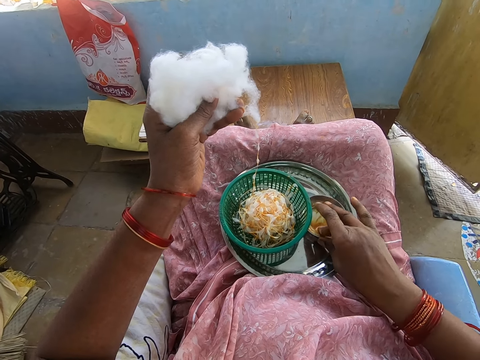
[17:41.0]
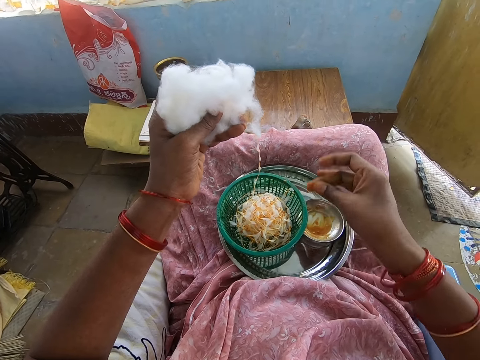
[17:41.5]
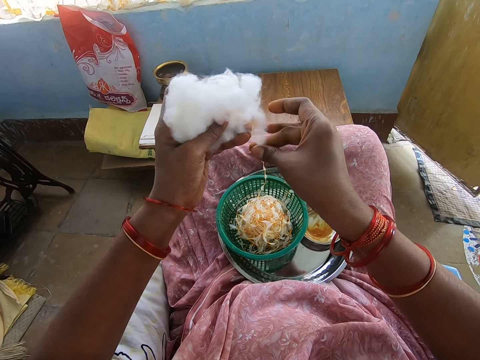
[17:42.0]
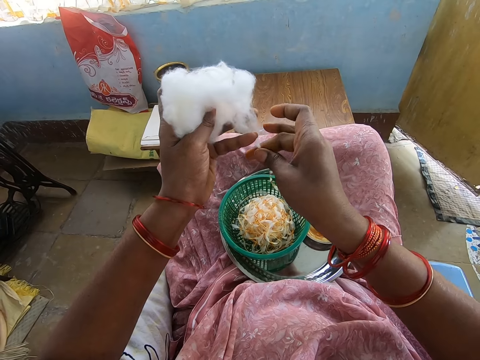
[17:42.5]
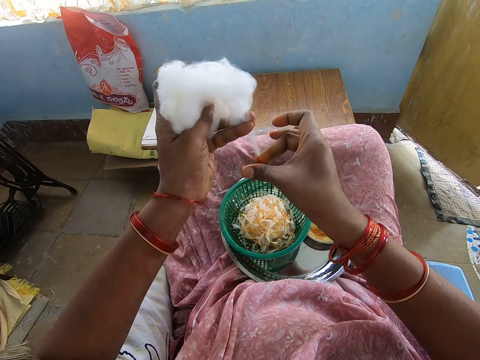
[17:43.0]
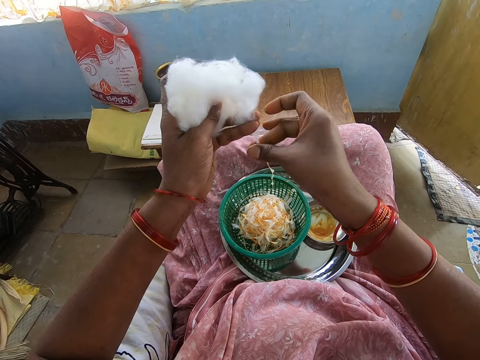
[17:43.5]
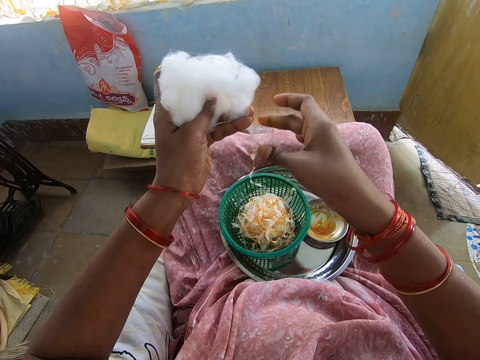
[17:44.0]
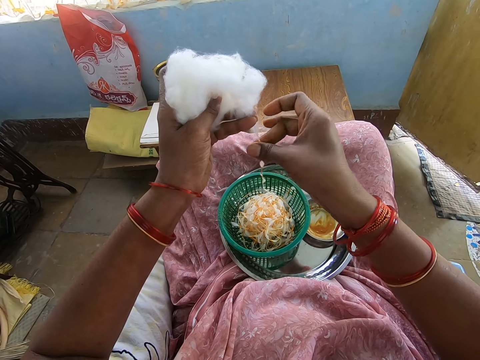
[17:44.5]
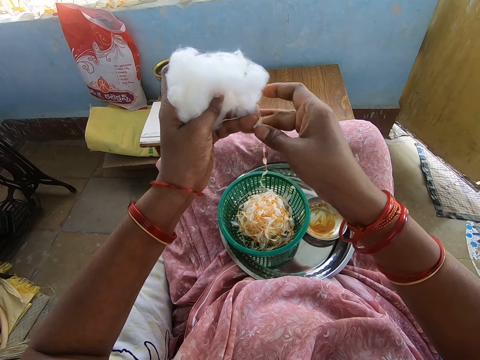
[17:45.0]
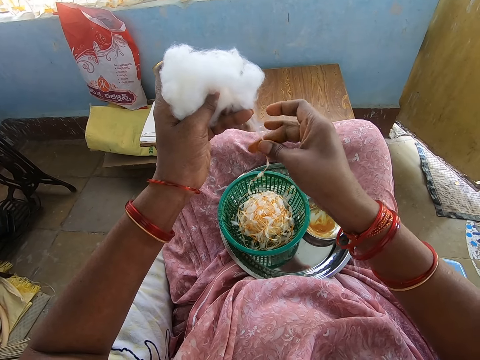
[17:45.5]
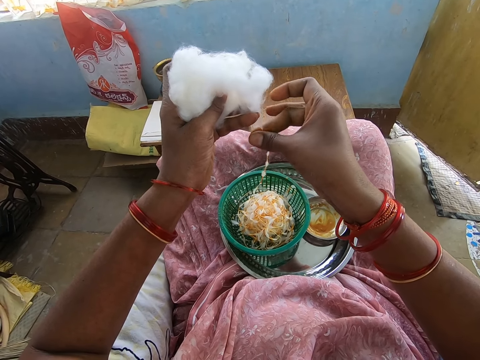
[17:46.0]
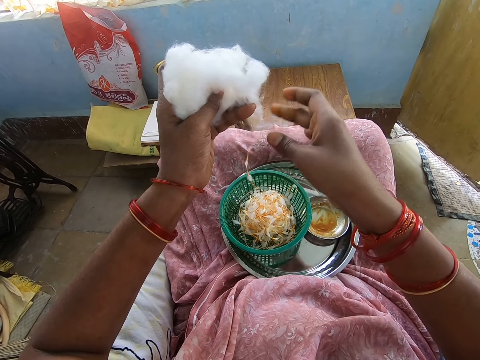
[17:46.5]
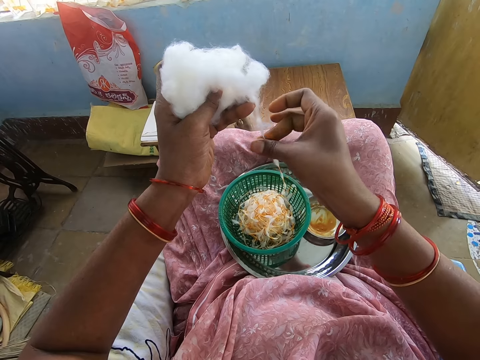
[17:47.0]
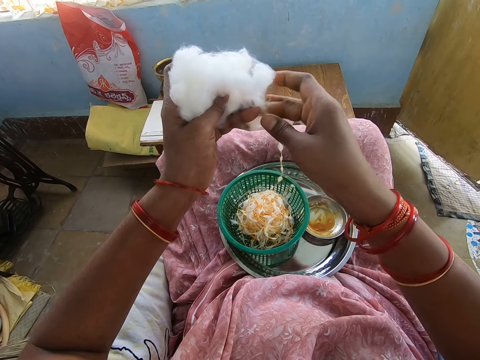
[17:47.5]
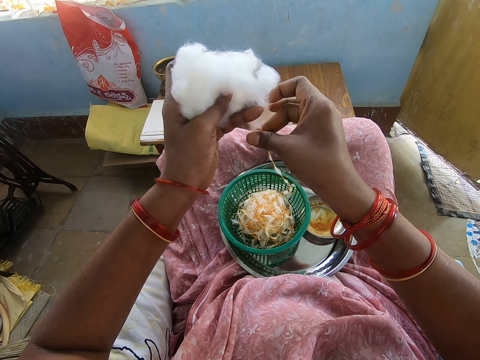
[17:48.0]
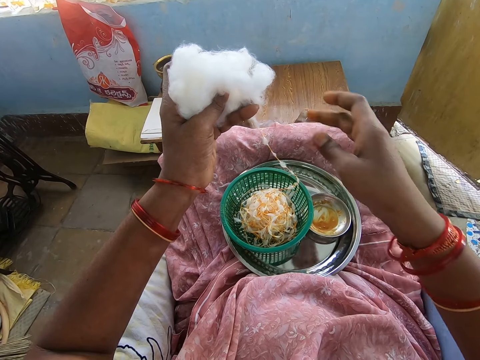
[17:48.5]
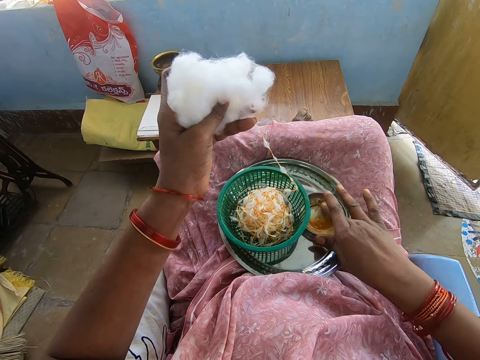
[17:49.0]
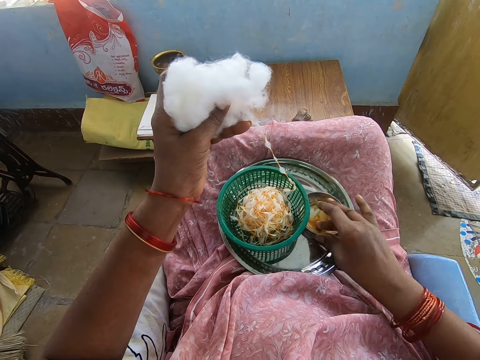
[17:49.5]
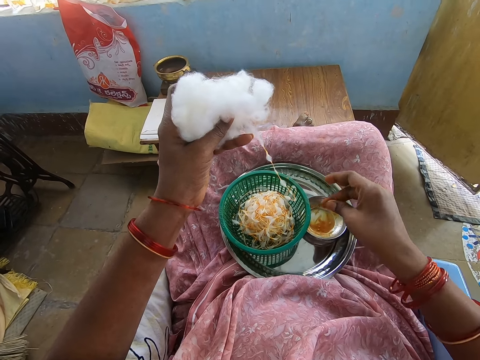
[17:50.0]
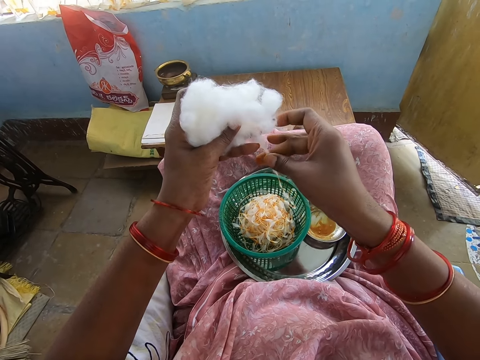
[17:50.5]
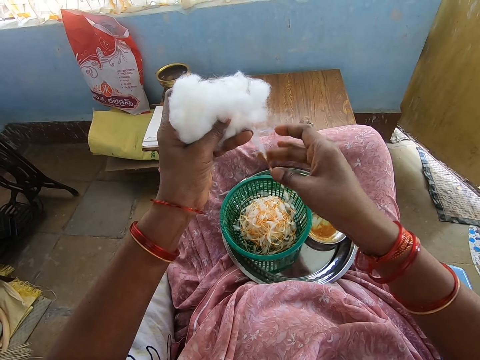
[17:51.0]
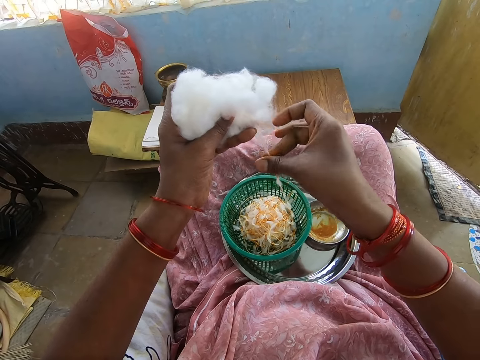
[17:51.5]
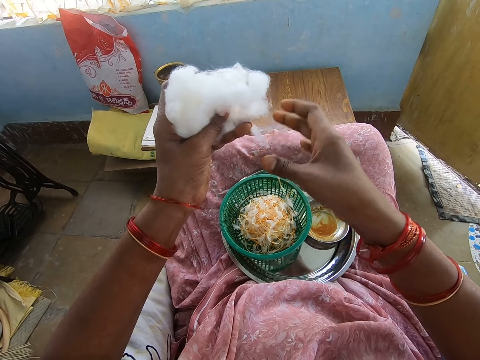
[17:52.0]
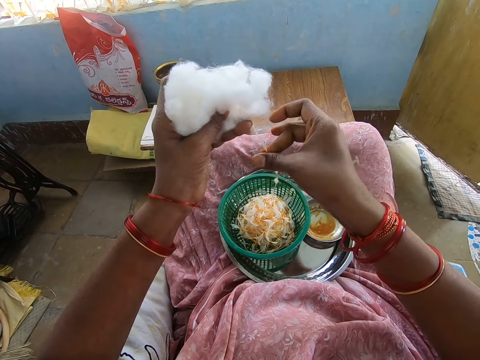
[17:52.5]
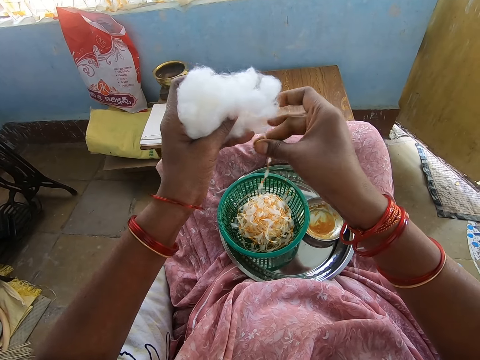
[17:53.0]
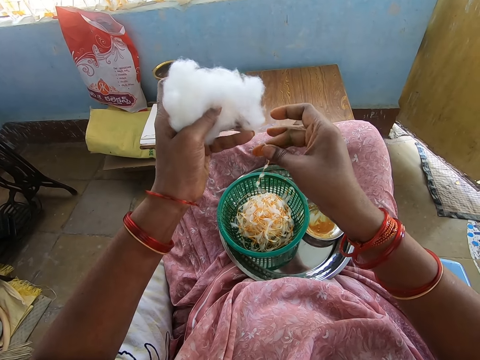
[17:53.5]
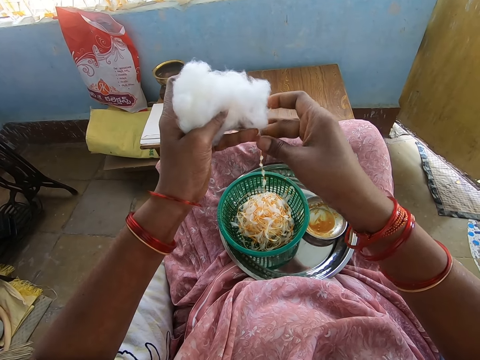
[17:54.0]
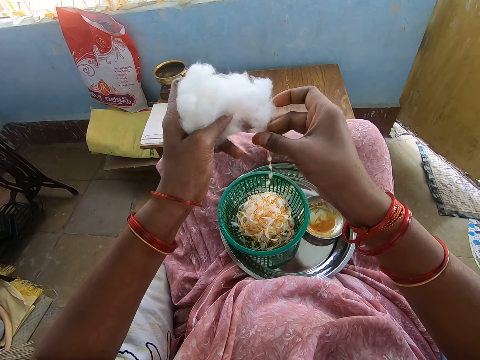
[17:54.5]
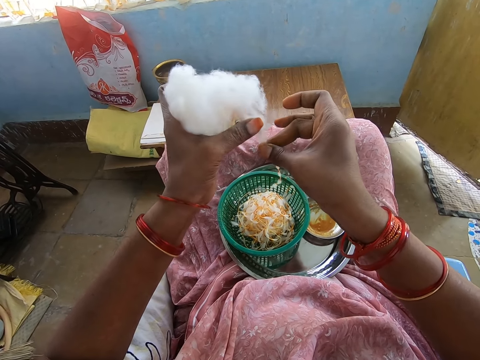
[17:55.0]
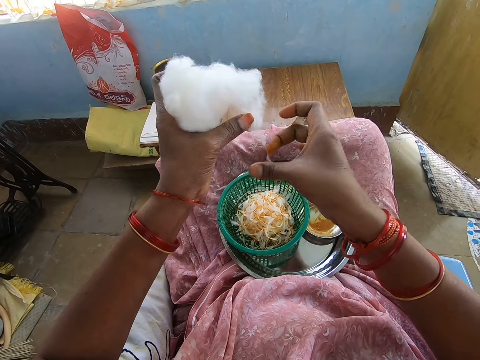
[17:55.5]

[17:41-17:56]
The camera wearer takes honey from the plate of honey on the tray with her right middle finger. She touches the oil. She rubs her right middle finger with her right thumb. She twists out the cotton ball in her left hand with the honey in her right hand. She takes honey from the plate of honey on the tray with her right middle finger. She touches the oil. She rubs her right middle finger with her right thumb. She twists out the cotton ball in her left hand with the honey in her right hand.

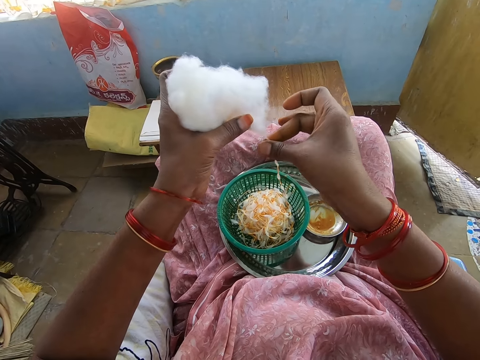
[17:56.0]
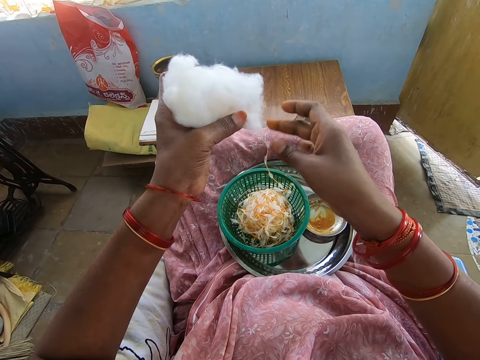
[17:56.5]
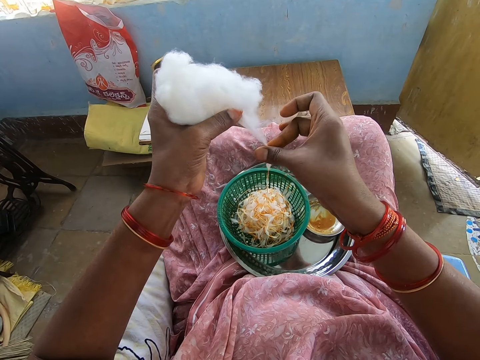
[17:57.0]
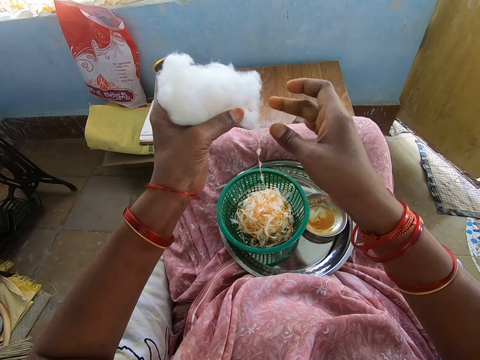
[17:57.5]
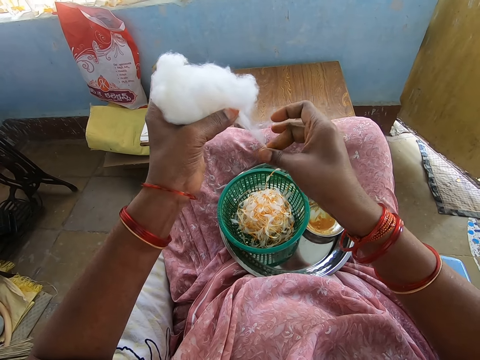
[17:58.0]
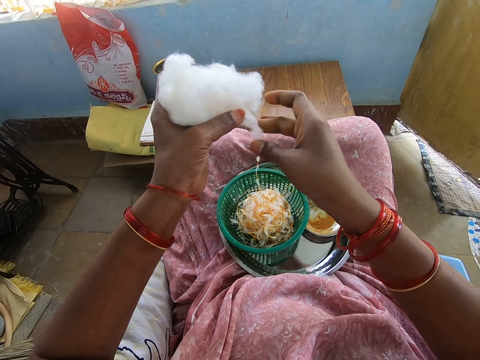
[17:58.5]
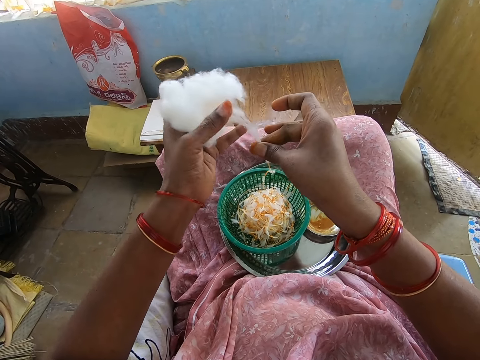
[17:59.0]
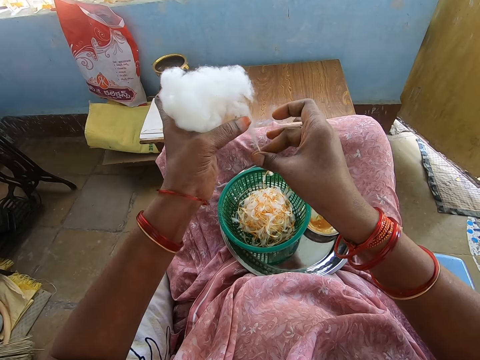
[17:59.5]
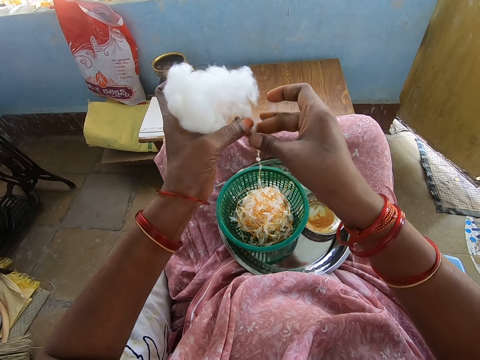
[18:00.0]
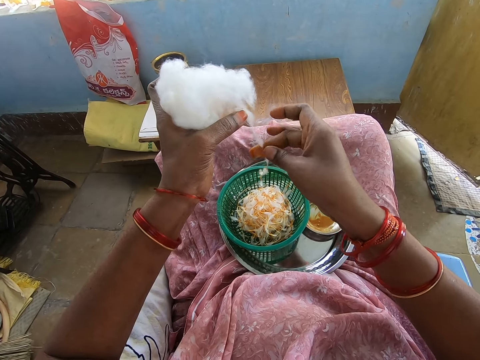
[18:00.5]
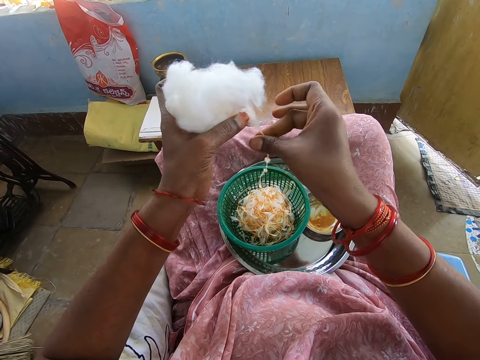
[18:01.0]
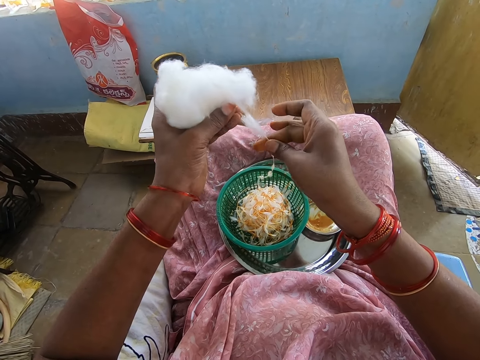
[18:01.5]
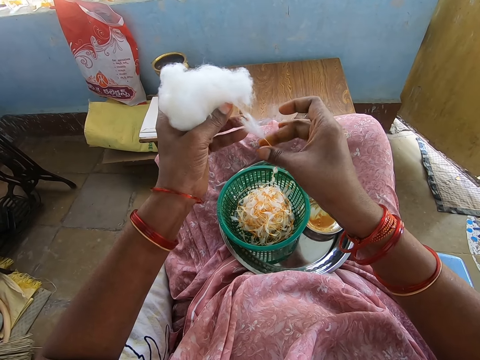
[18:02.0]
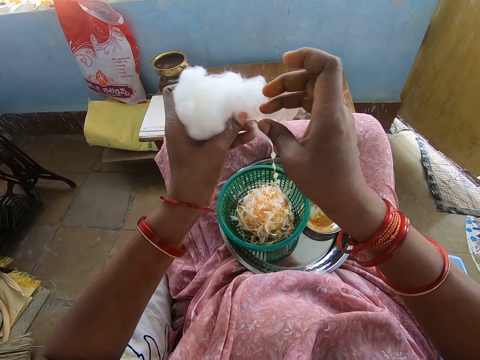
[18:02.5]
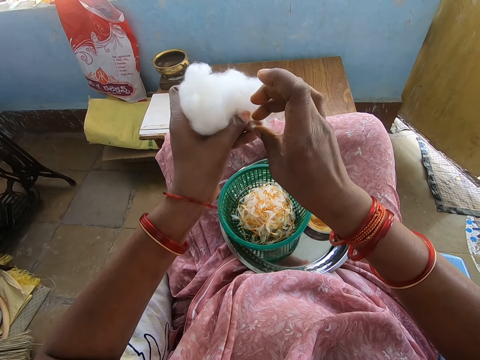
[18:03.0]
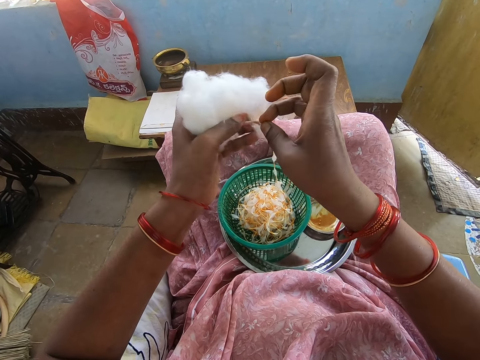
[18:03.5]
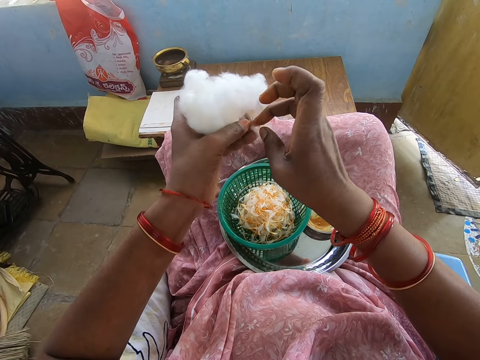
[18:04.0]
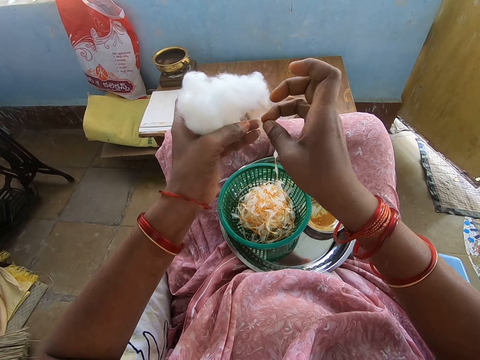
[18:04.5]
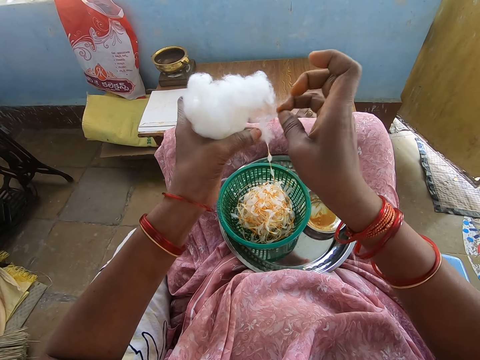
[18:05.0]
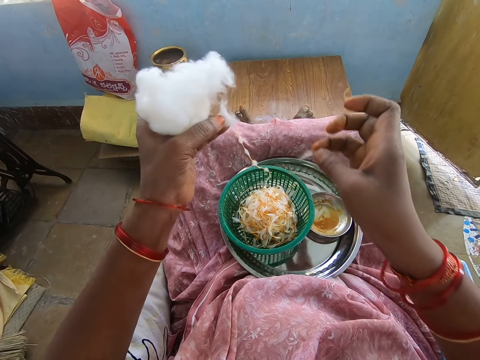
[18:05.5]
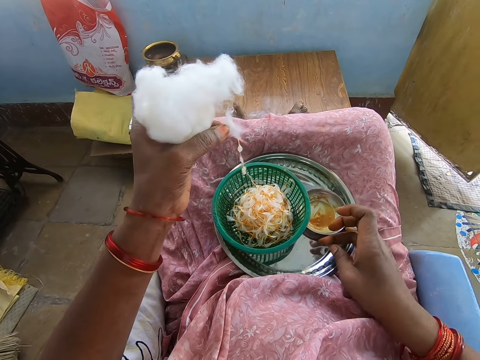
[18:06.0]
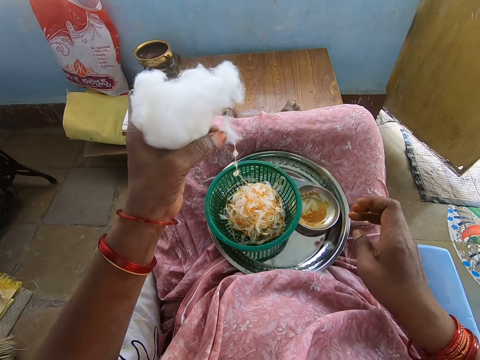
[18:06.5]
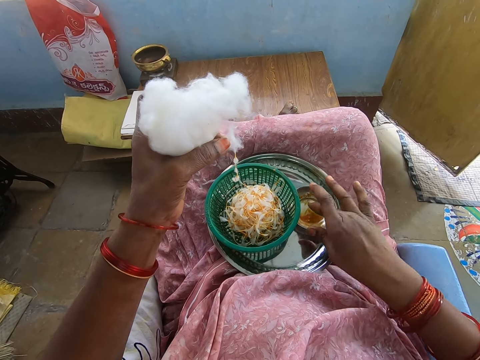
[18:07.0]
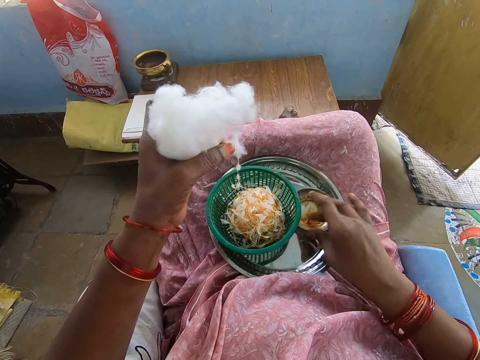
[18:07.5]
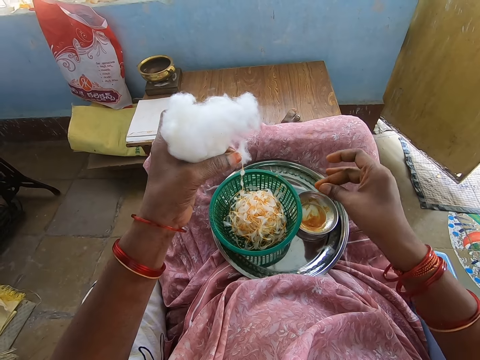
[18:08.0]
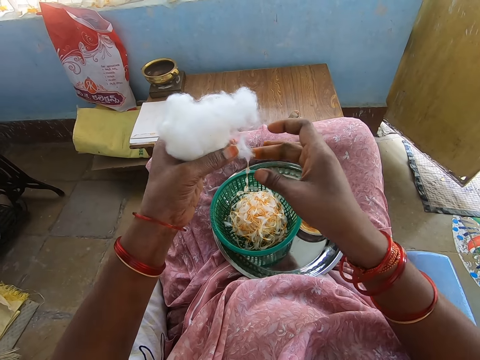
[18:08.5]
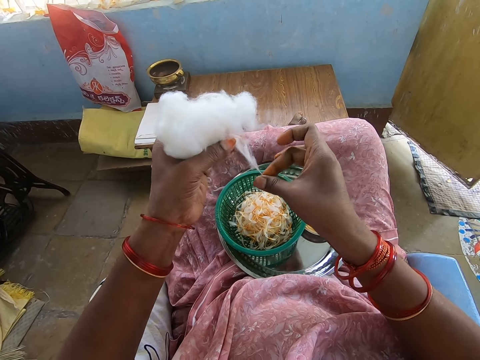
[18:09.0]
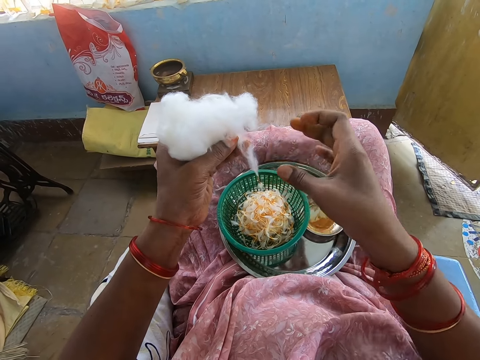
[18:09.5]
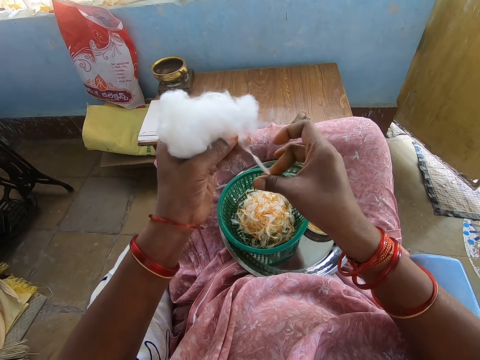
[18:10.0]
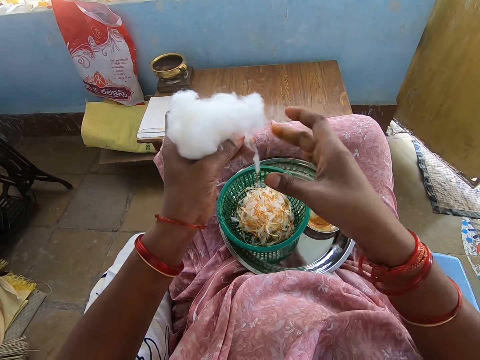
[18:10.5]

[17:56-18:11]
The camera wearer removes a piece of cotton ball from the cotton ball in her left hand with her right hand. She drops the piece of cotton ball on the tray with her right hand. She takes honey from the plate of honey on the tray with her right middle finger. She touches the oil. She rubs her right middle finger with her right thumb. She twists out the cotton ball in her left hand with the honey in her right hand.
